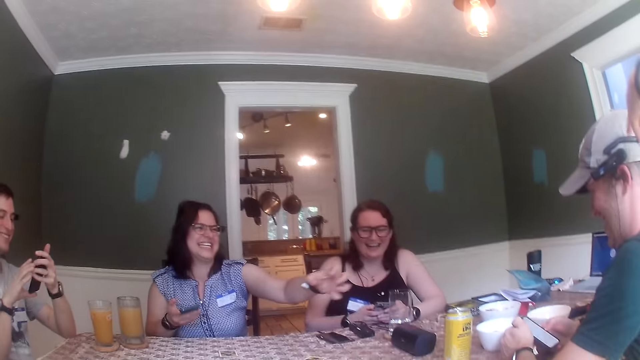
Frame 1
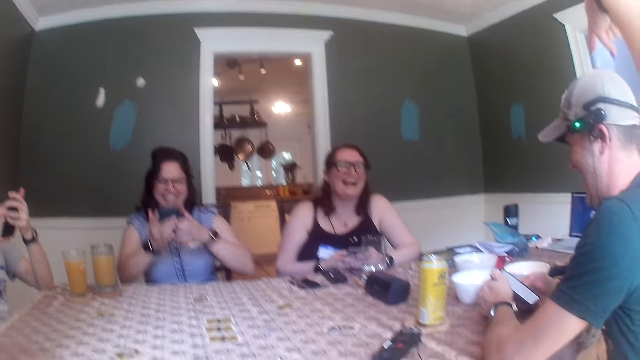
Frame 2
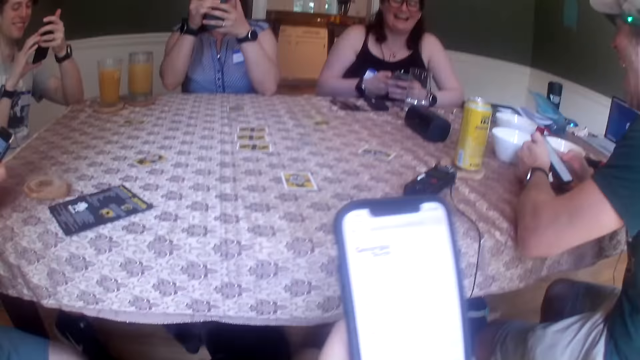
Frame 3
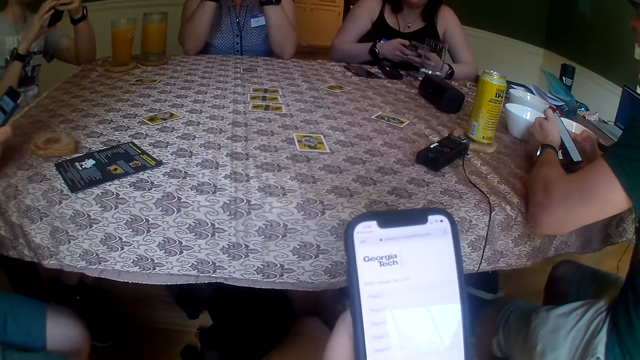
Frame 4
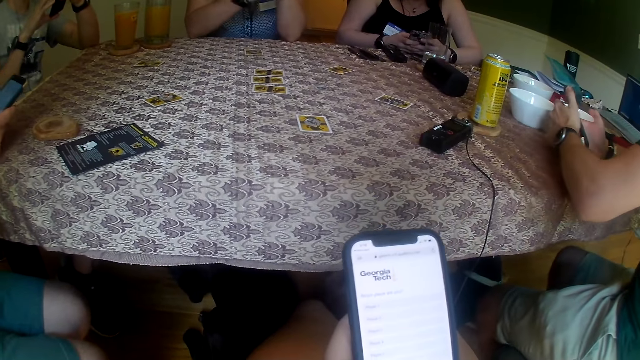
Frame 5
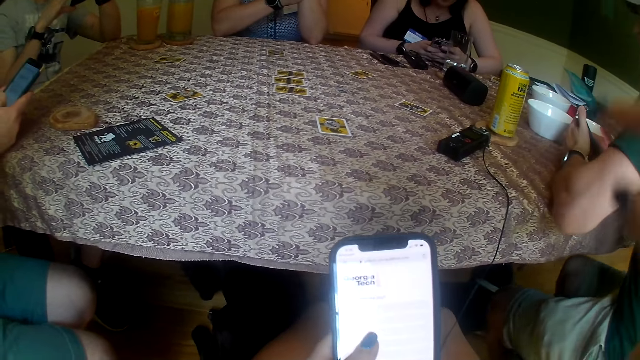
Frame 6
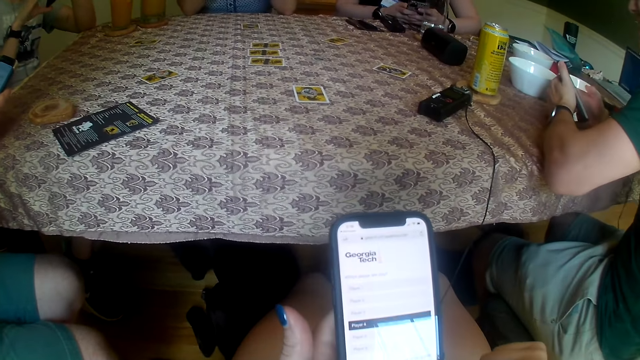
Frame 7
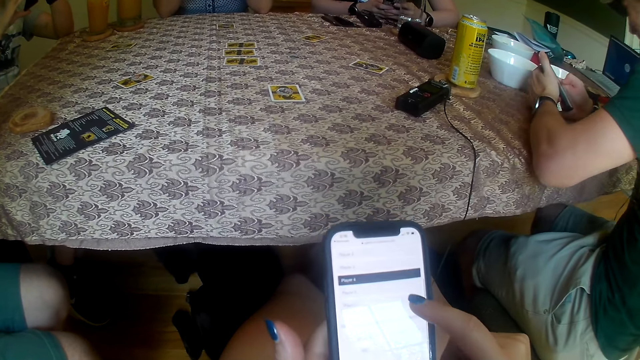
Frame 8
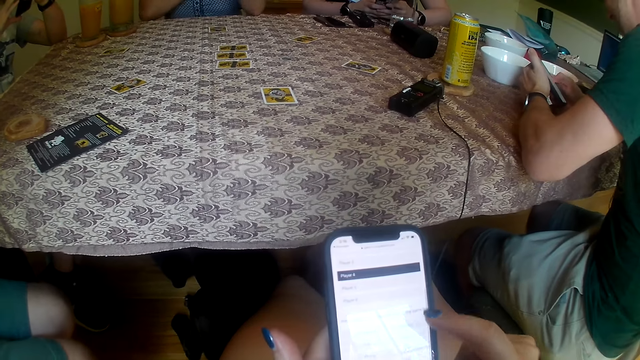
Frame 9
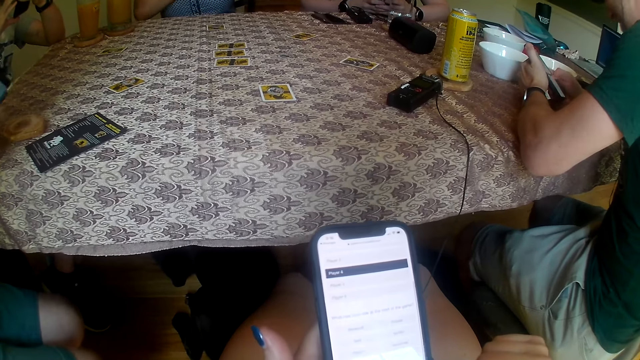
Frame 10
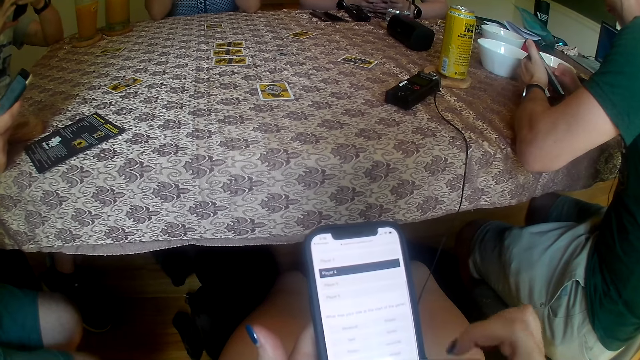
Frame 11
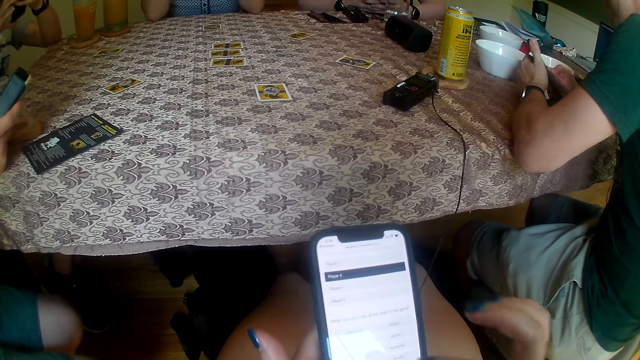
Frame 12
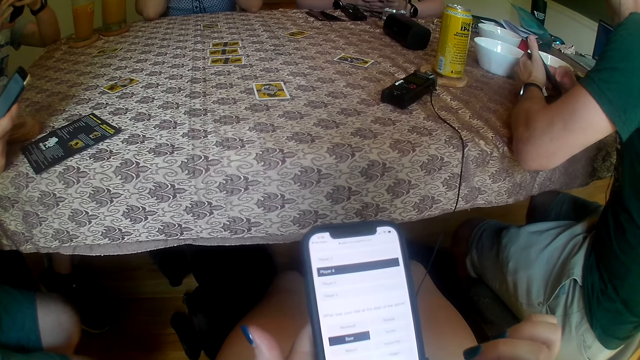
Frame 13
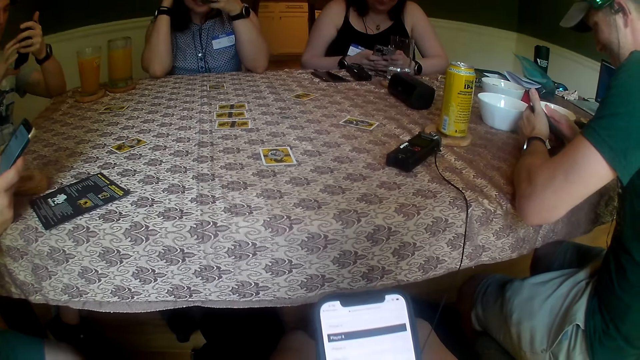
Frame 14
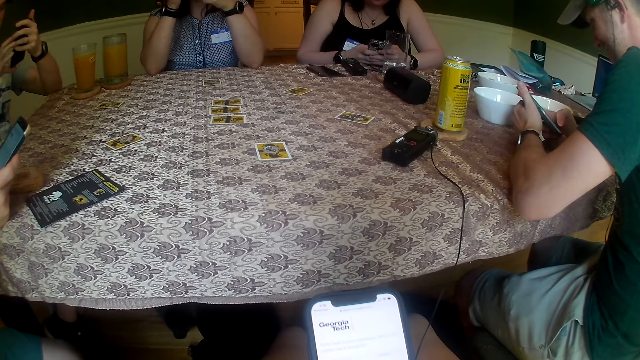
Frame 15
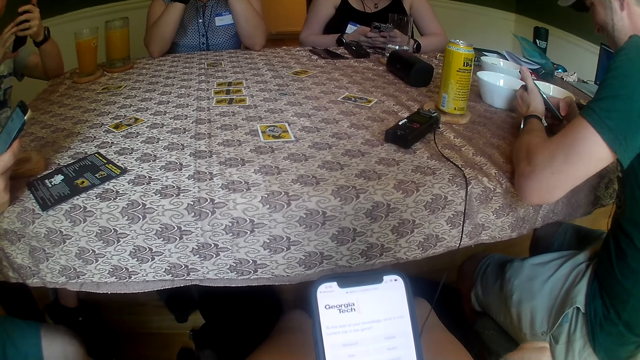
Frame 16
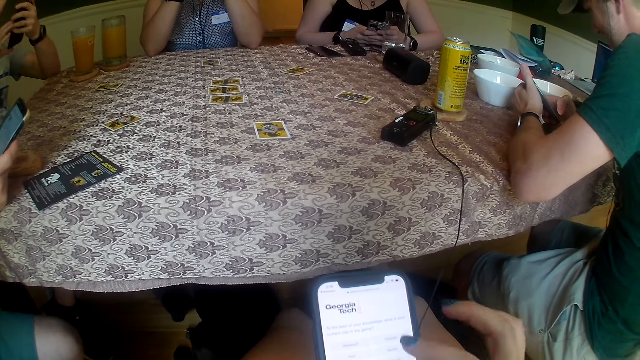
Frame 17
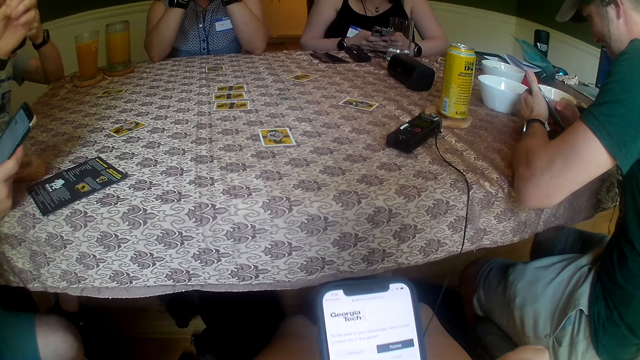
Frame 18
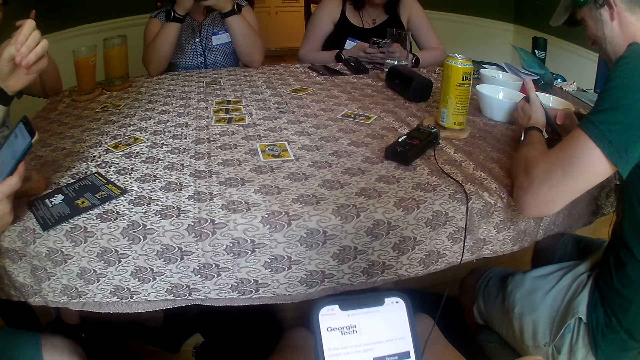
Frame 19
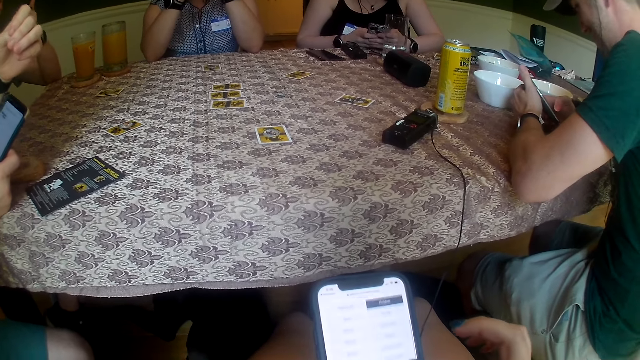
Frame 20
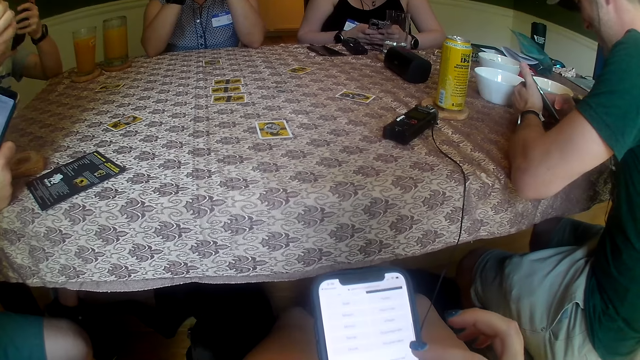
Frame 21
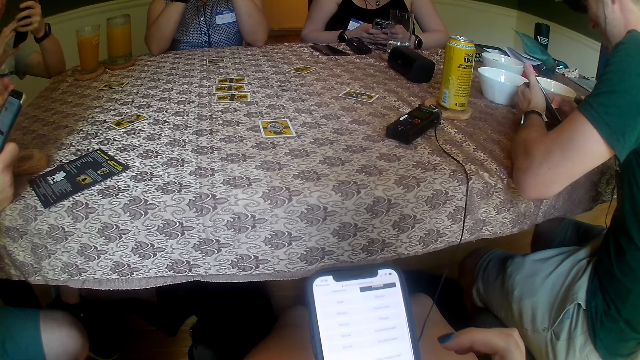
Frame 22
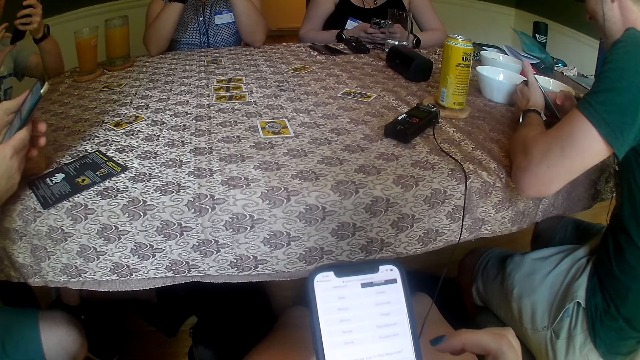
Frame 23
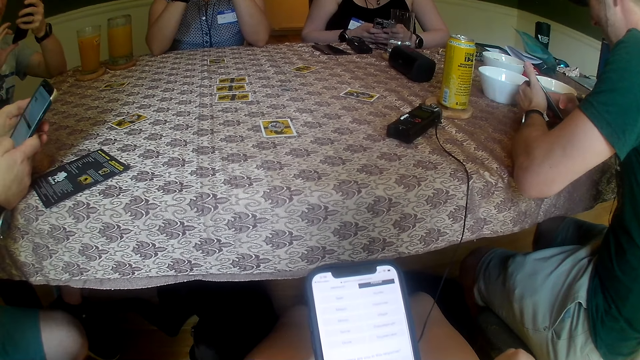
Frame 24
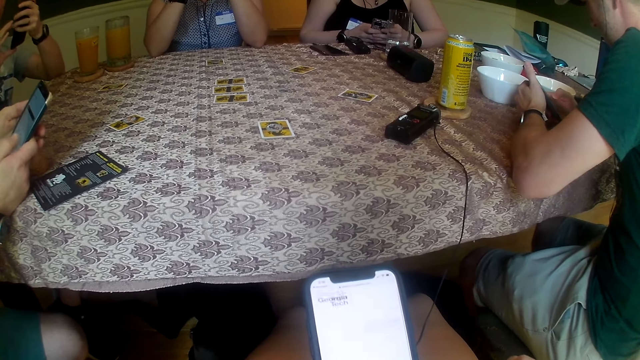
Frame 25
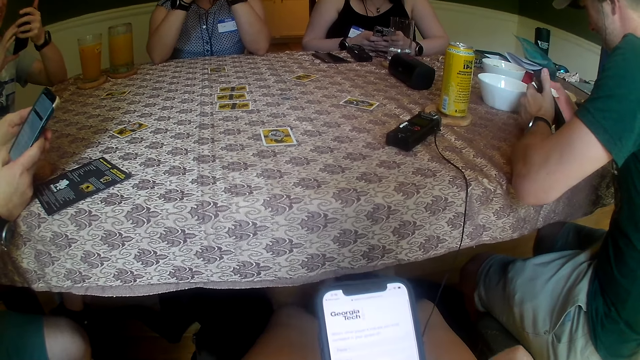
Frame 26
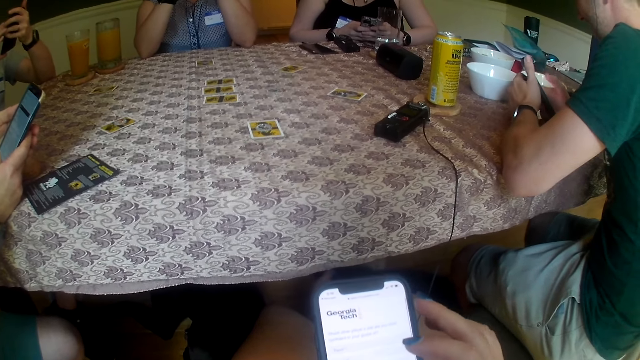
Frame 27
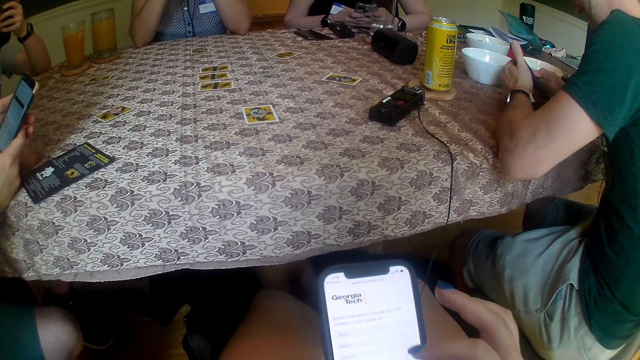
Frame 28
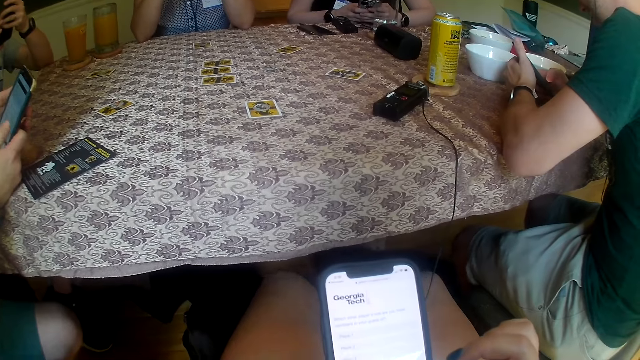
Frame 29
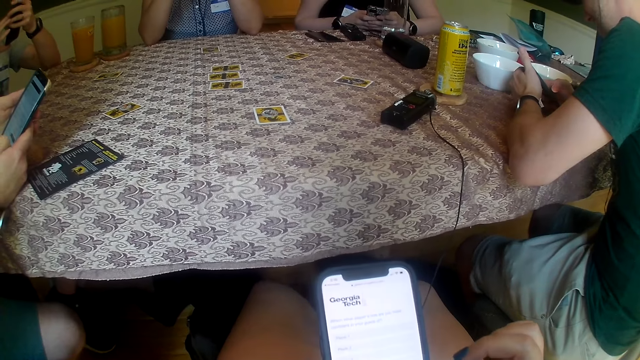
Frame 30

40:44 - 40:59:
A man operates the phone in his left hand with his right hand. The camera wearer raises up a hand. A woman holds the phone with both hands. The camera wearer operates the phone in her left hand with her right hand. She operates the phone in her left hand with both hands. Another man operates the phone with both hands. Another woman removes her left hand on the table. A third woman operates the phone with both hands. The second woman places her left hand on the table. The second man operates the phone in his right hand with his right hand. A third man operates the phone in both hands with his right hand. The second man holds the phone with both hands and operates the phone with his right hand.

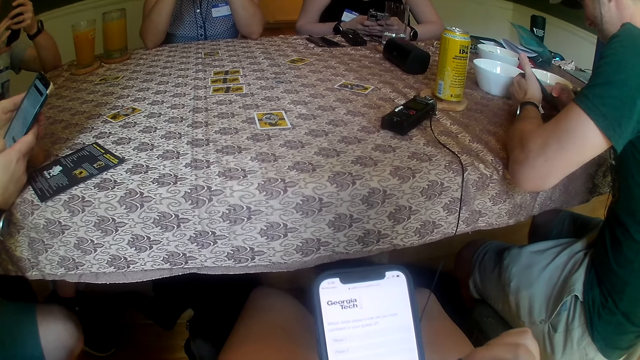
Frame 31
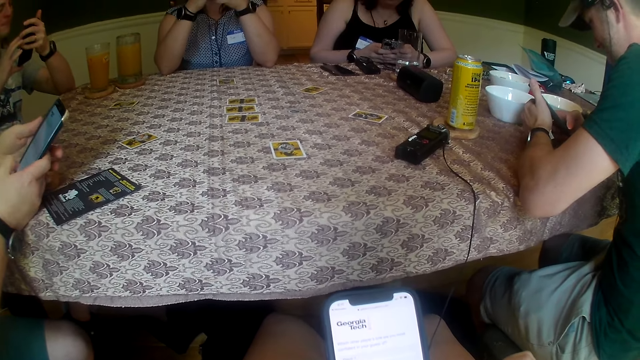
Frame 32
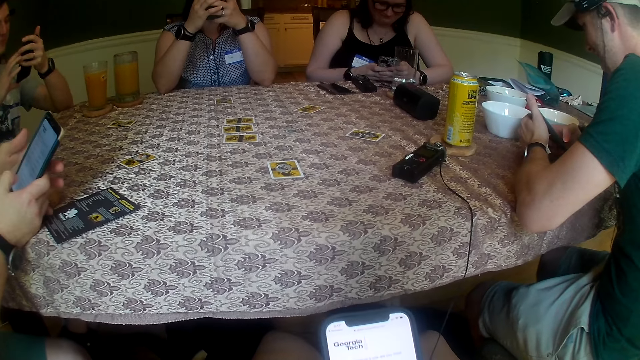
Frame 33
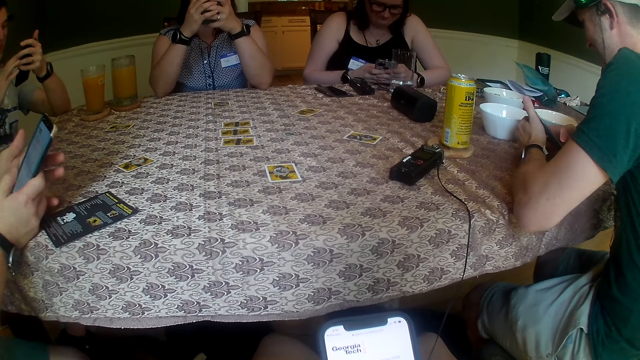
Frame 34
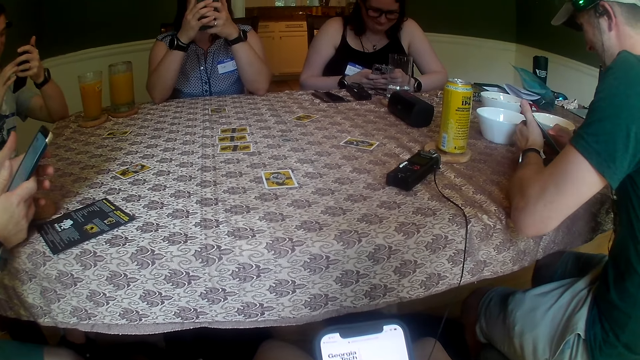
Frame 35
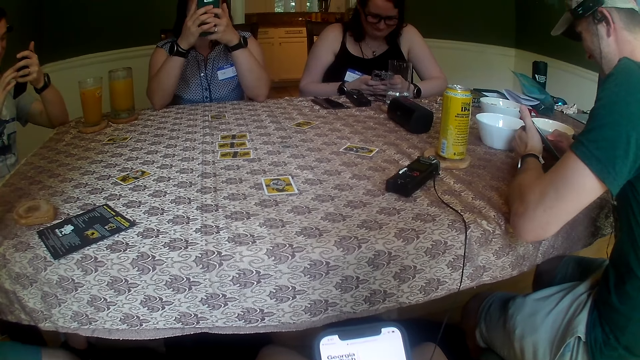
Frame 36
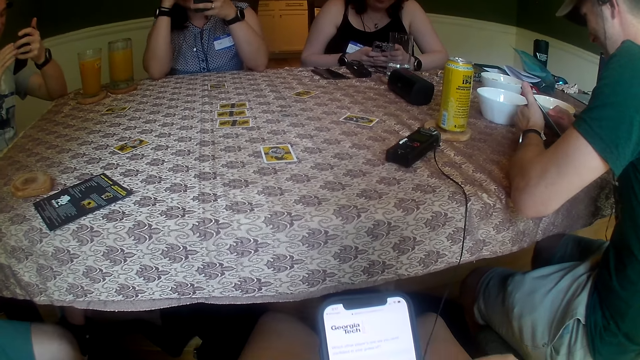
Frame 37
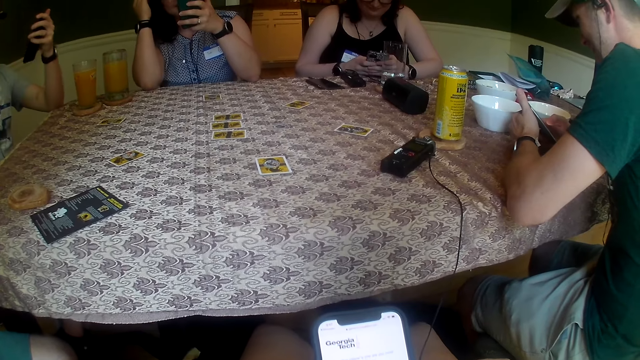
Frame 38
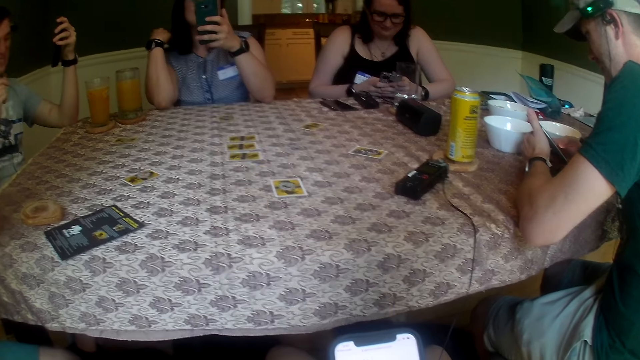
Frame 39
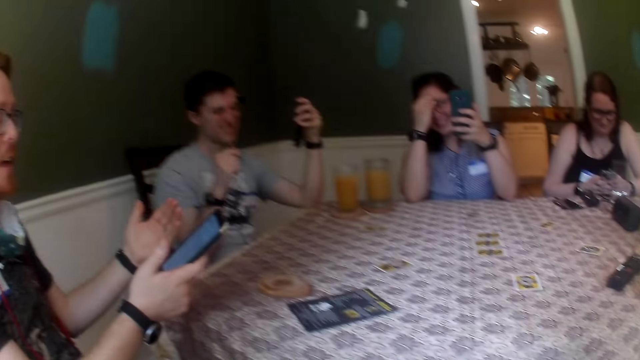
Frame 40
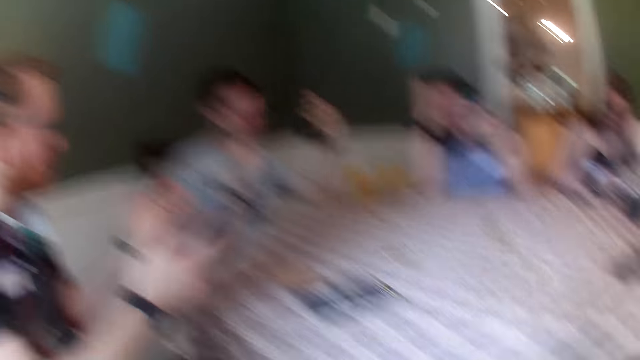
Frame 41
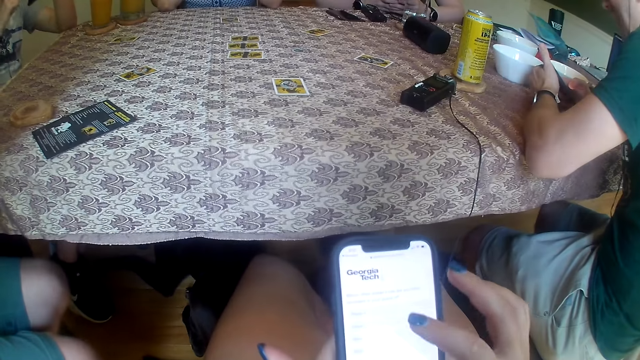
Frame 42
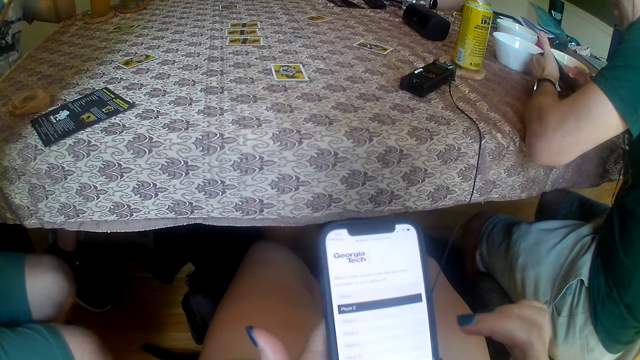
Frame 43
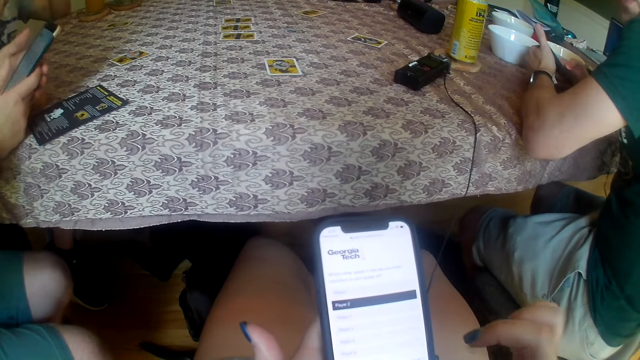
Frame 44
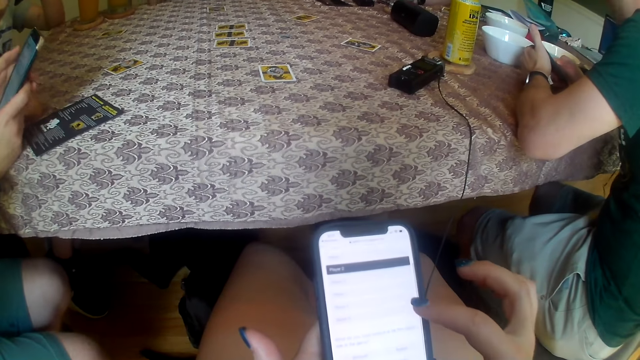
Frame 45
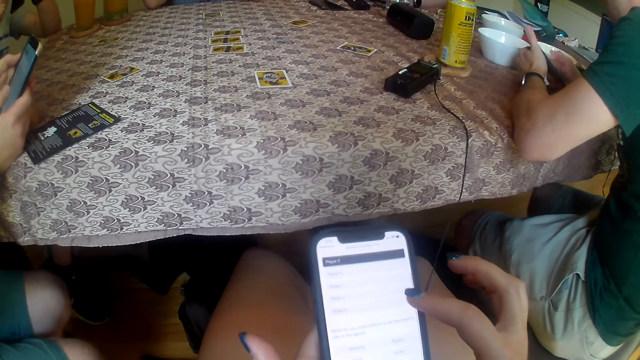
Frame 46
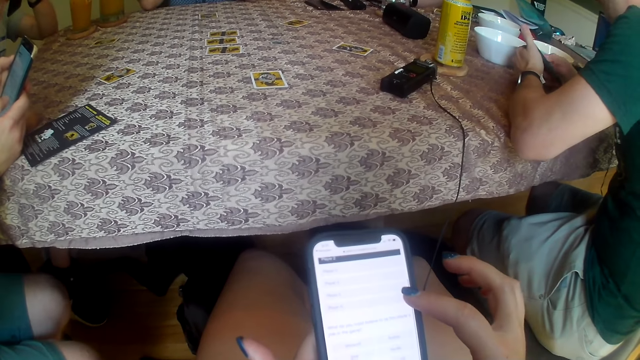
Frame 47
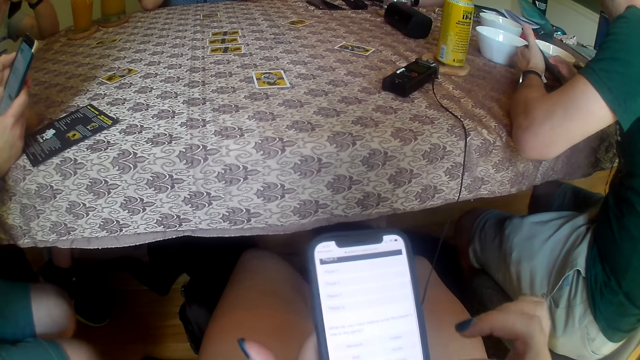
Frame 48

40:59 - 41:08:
The woman removes her right hand from the phone. The man removes his right hand from the phone. The woman adjusts her hair with her right hand. The camera wearer operates the phone in her left hand with her right hand. Another man places both hands on the table. The first man operates the phone in his left hand with his right hand. The other man operates the phone with his right hand.
